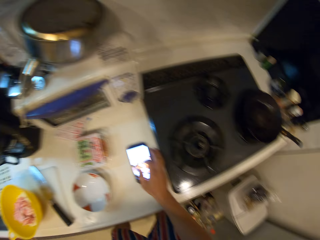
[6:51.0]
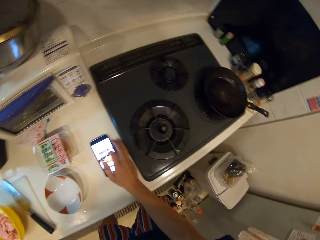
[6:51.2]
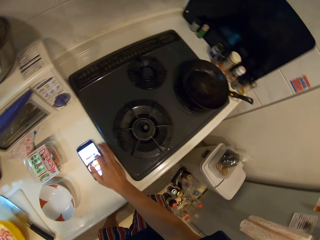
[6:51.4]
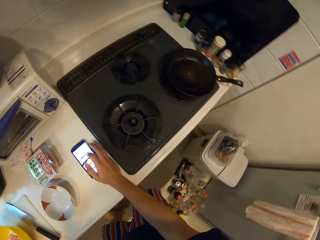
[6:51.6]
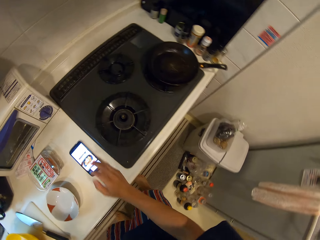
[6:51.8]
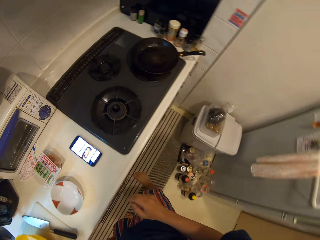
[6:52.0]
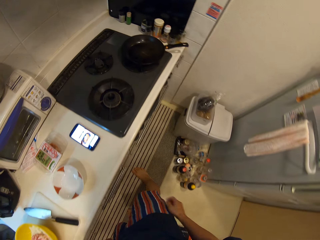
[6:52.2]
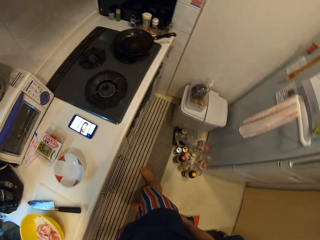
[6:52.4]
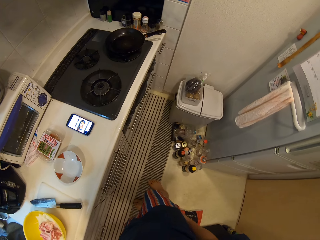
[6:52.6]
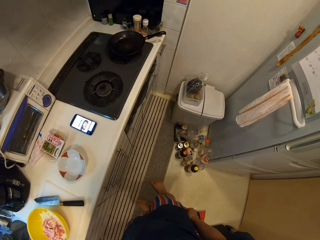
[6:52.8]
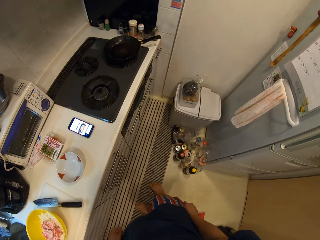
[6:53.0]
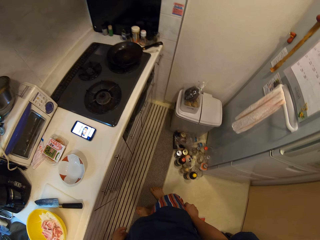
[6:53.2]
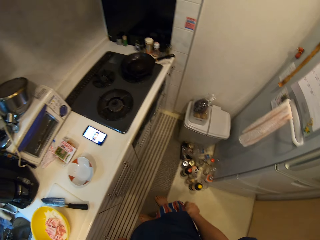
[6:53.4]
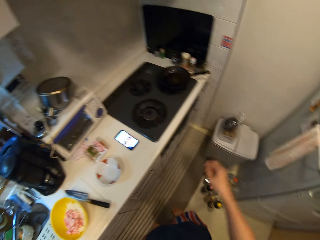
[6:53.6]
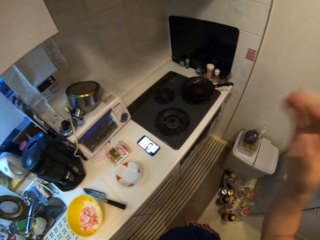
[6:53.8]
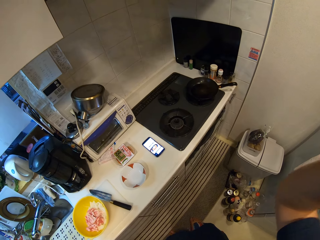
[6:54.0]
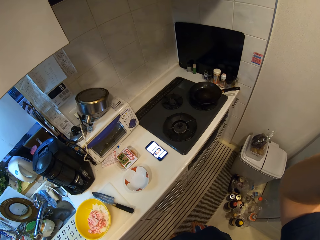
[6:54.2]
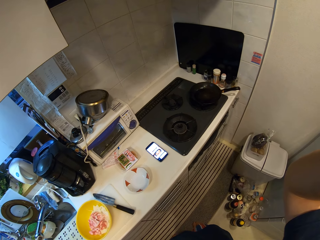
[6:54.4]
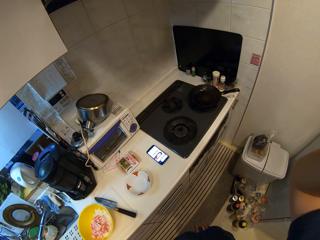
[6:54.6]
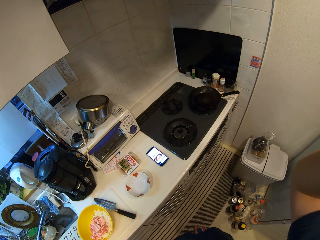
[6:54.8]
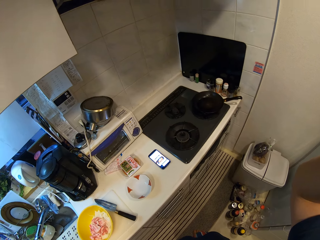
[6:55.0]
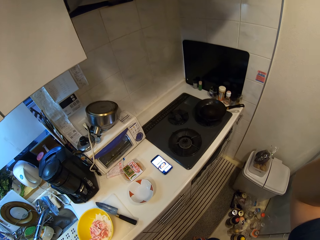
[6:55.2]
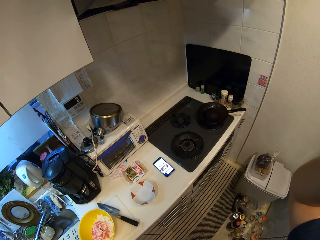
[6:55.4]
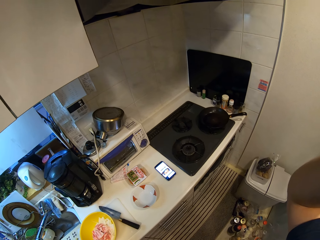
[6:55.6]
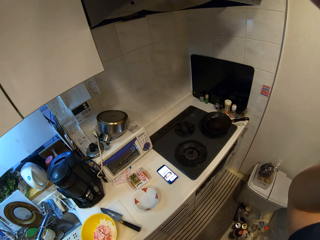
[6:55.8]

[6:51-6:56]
The camera wearer looks around. They adjust the camera.
